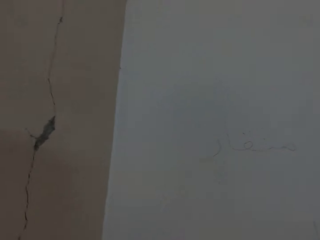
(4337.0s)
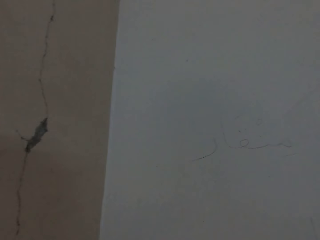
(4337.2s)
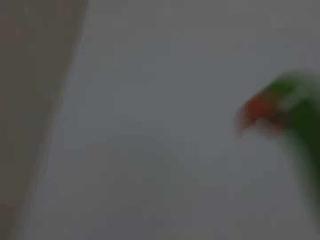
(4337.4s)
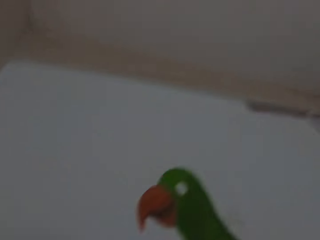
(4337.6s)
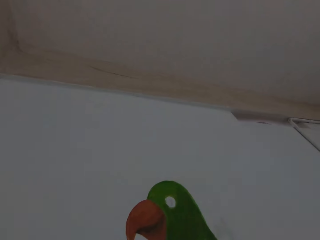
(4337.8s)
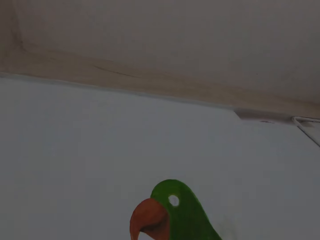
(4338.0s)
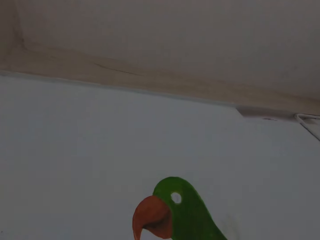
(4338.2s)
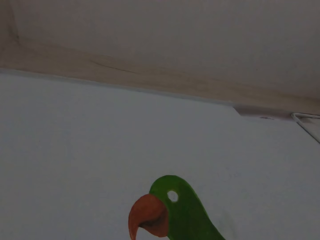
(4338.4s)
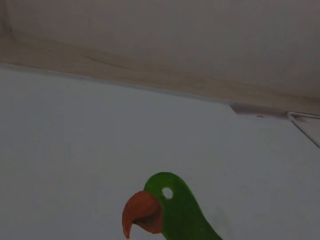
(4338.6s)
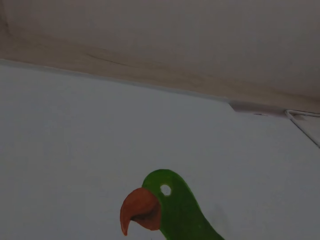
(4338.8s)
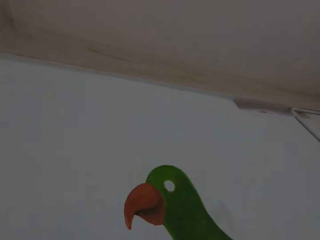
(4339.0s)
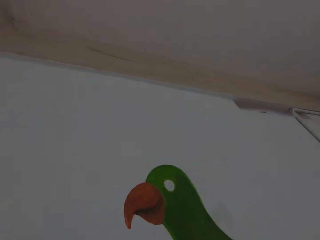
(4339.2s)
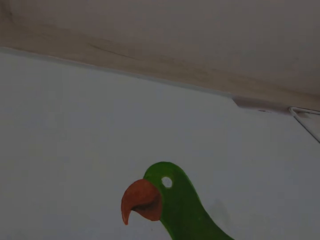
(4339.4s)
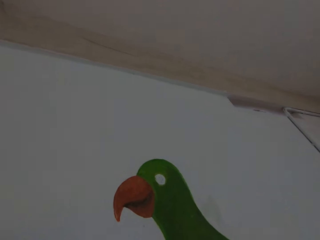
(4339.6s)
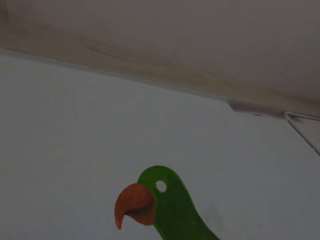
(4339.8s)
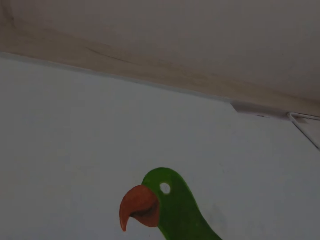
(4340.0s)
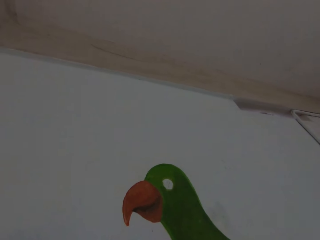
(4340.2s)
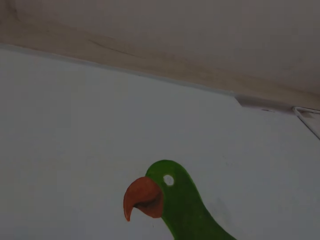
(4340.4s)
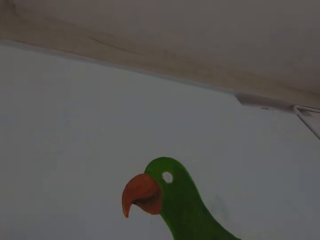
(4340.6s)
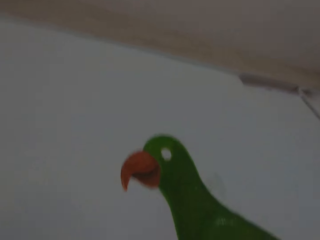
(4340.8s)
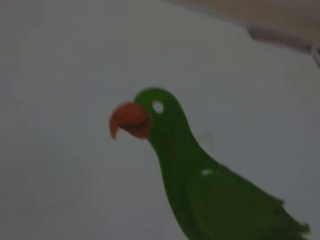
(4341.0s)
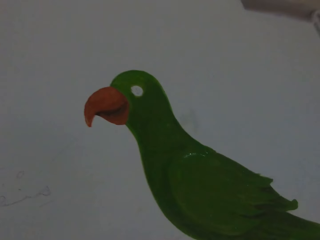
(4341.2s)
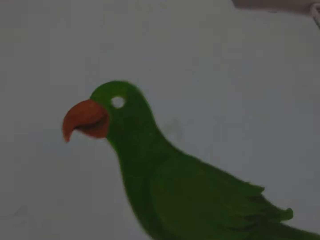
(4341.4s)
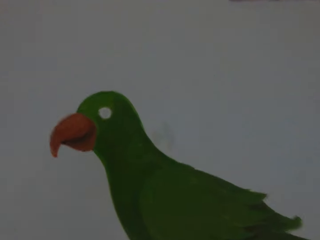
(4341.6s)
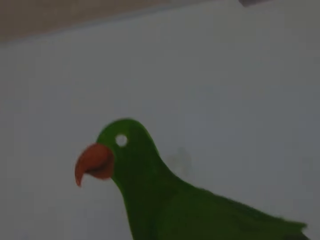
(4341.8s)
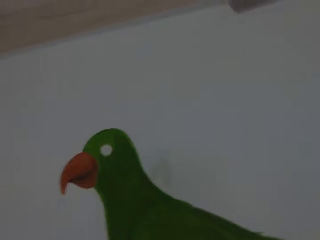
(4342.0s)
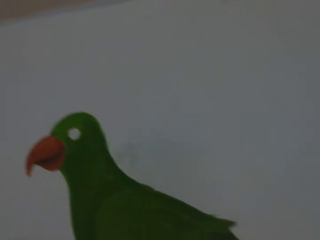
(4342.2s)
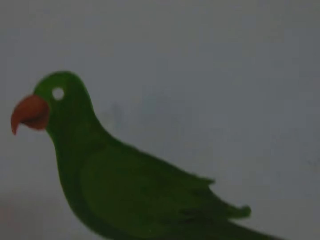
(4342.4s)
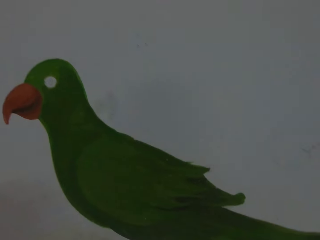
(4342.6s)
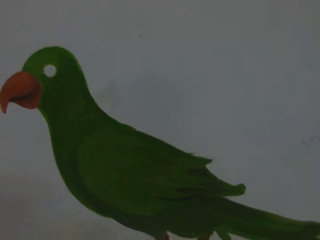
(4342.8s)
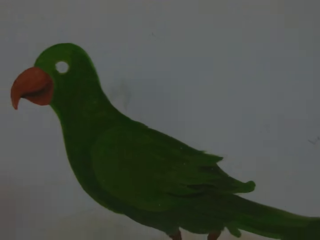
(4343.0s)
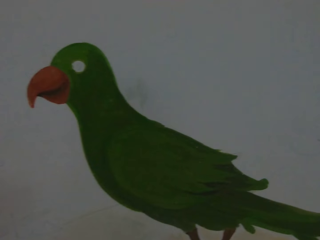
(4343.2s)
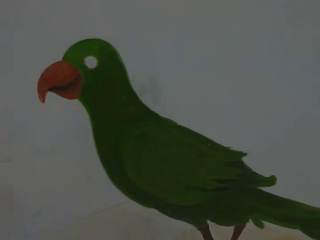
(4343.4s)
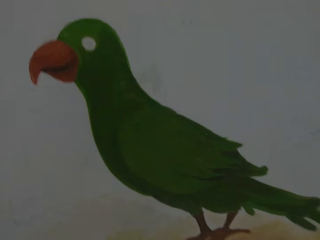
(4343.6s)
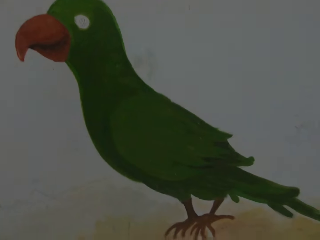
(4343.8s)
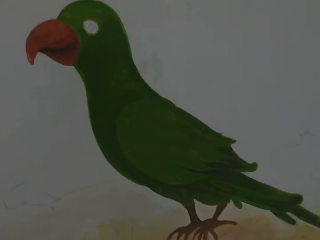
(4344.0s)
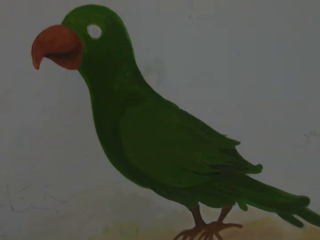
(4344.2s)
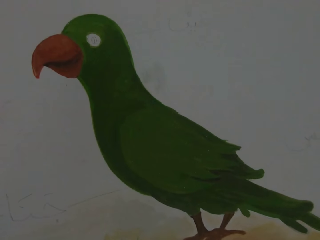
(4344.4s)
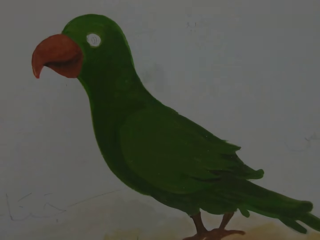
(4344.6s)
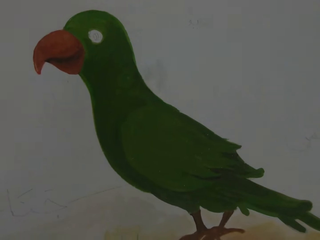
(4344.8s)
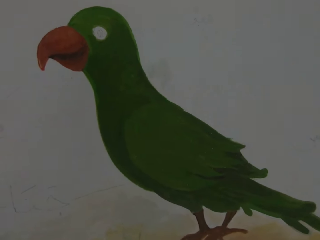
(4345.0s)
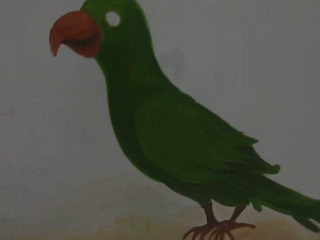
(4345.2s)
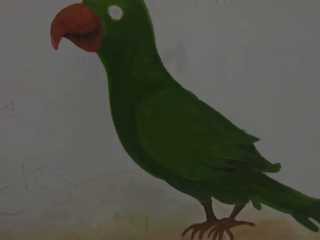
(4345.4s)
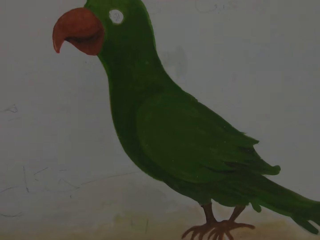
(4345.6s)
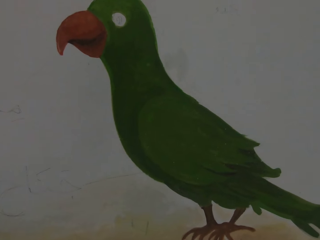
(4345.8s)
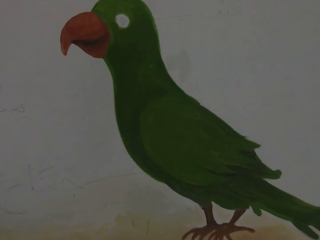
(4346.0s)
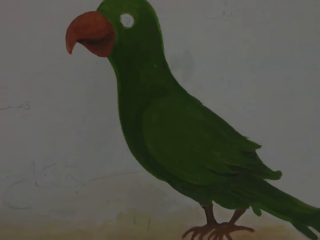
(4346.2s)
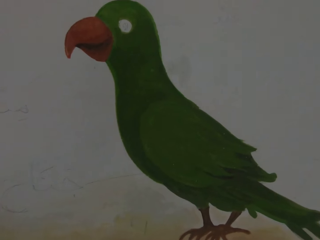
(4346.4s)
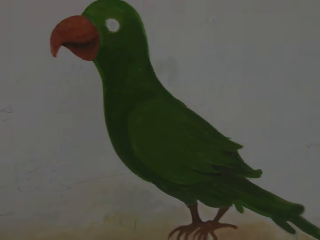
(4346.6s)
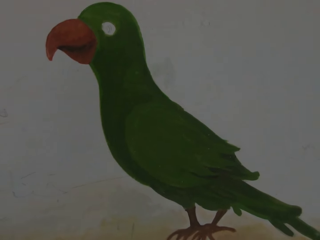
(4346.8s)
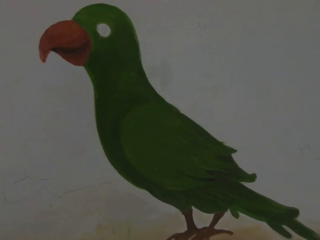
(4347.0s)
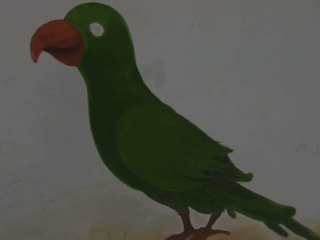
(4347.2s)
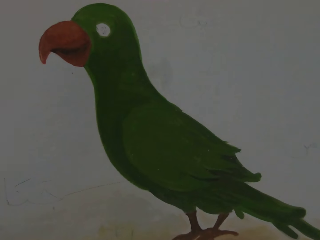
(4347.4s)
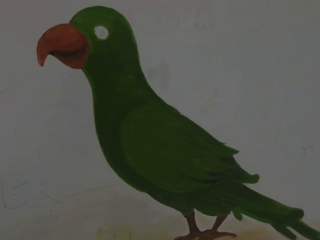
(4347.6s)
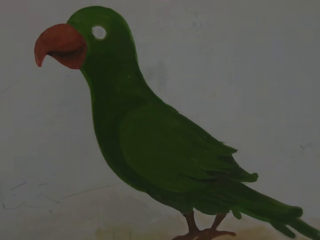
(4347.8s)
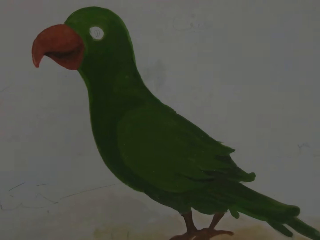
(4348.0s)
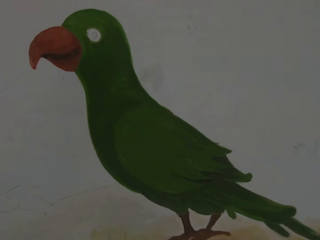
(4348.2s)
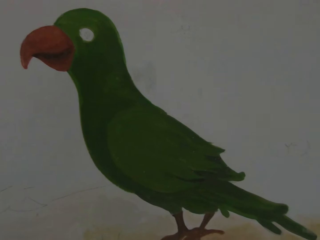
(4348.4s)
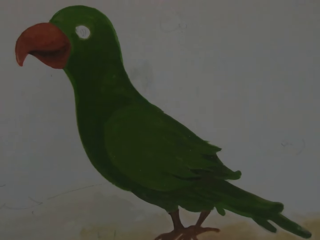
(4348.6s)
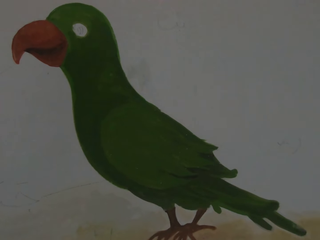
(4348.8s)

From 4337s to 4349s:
The camera wearer looks at a painting.

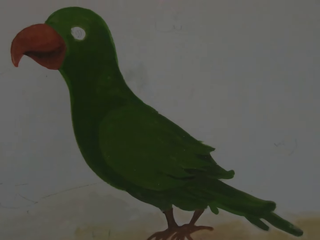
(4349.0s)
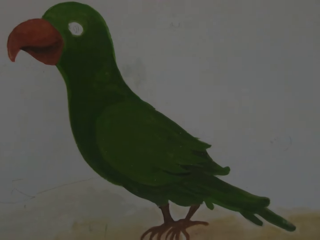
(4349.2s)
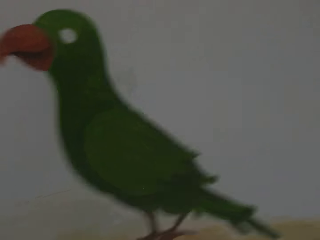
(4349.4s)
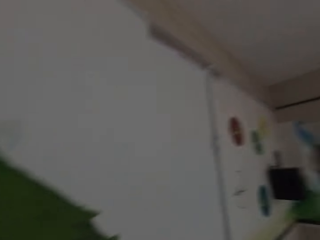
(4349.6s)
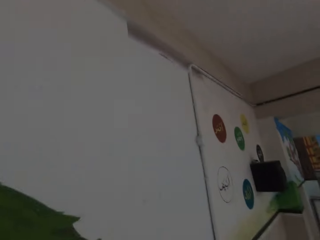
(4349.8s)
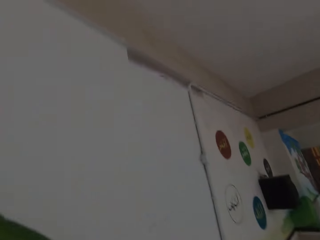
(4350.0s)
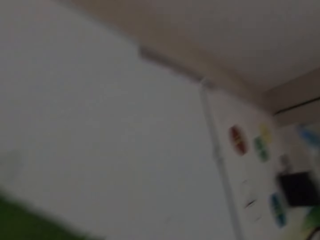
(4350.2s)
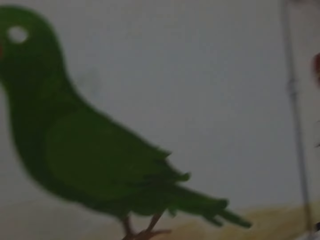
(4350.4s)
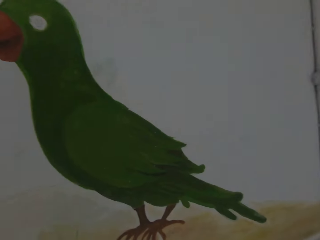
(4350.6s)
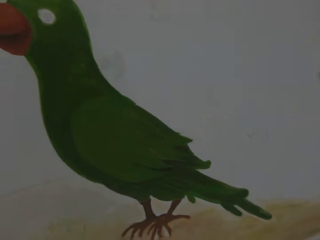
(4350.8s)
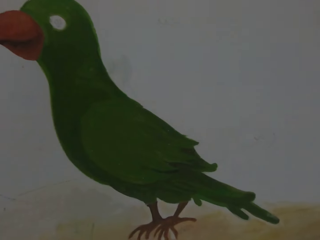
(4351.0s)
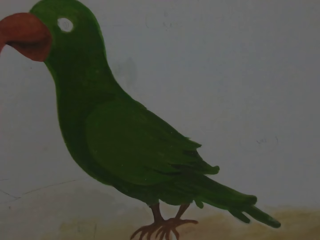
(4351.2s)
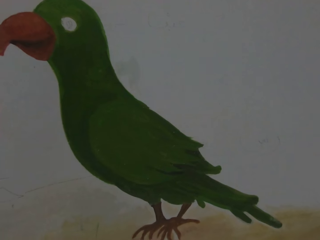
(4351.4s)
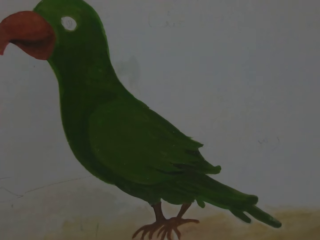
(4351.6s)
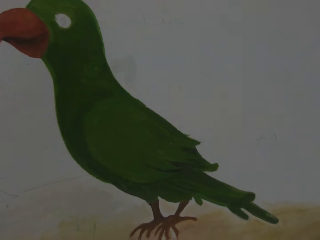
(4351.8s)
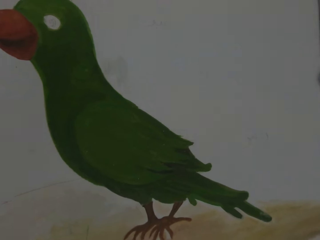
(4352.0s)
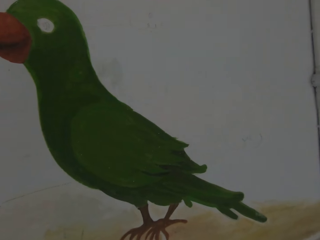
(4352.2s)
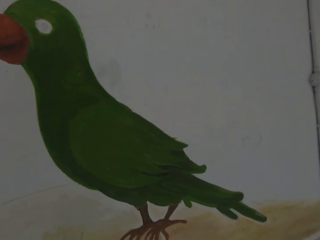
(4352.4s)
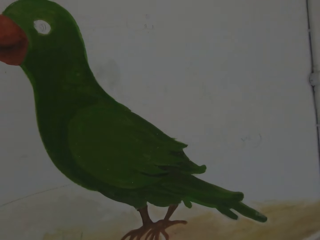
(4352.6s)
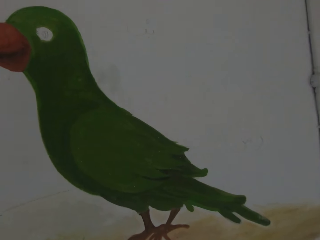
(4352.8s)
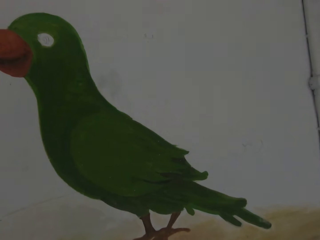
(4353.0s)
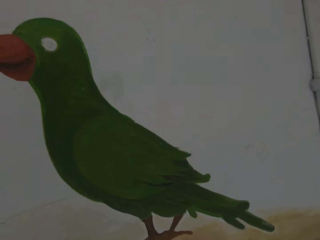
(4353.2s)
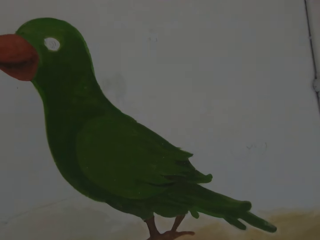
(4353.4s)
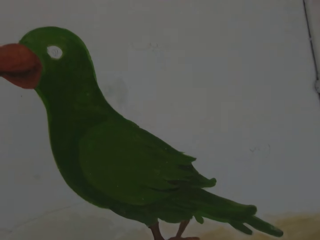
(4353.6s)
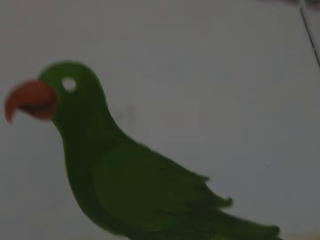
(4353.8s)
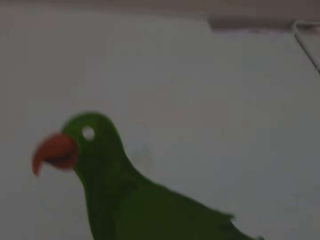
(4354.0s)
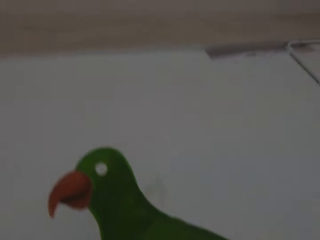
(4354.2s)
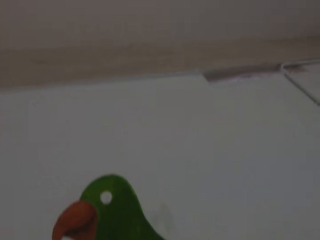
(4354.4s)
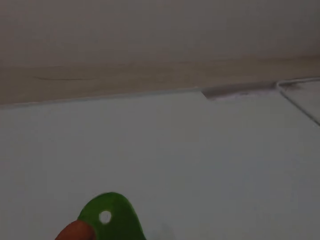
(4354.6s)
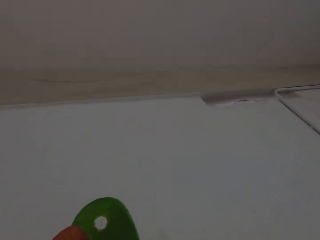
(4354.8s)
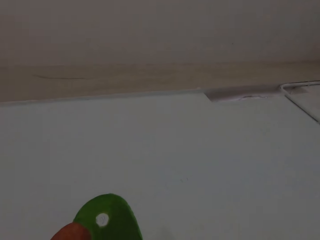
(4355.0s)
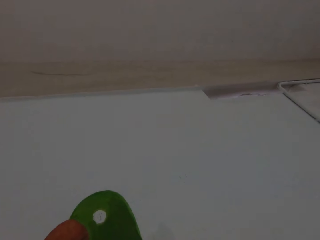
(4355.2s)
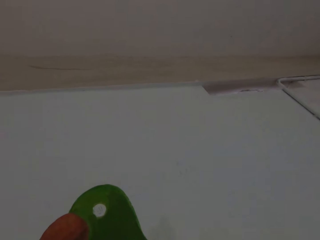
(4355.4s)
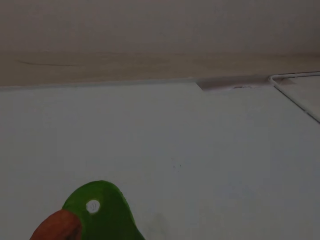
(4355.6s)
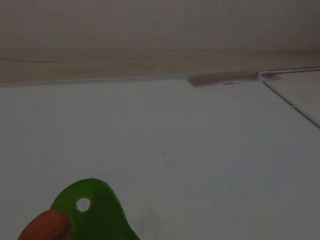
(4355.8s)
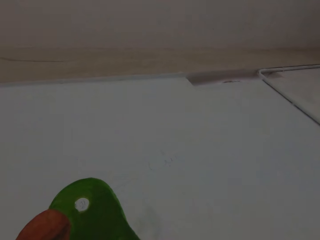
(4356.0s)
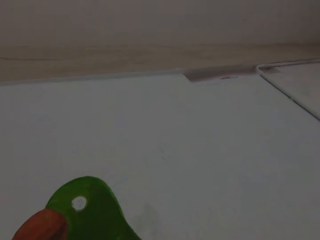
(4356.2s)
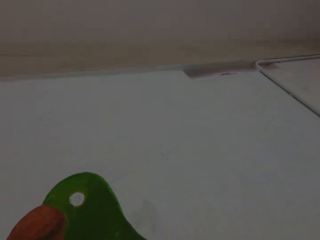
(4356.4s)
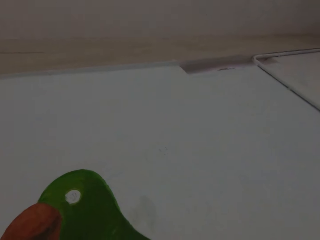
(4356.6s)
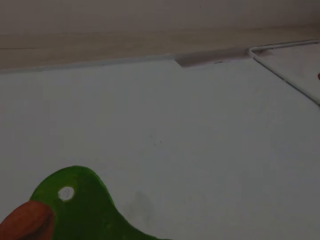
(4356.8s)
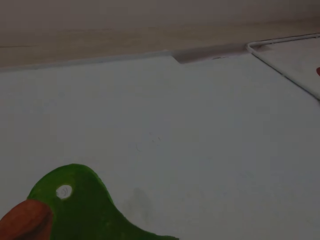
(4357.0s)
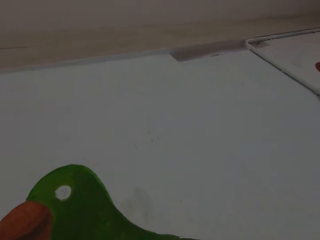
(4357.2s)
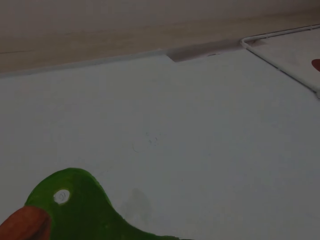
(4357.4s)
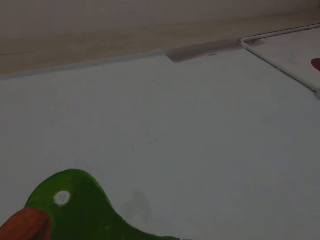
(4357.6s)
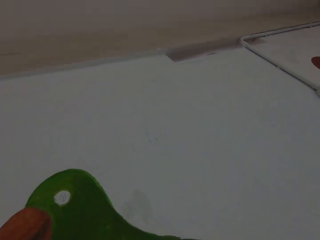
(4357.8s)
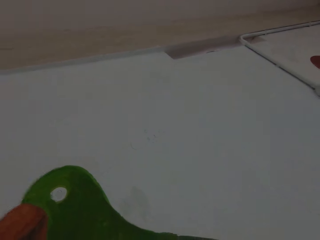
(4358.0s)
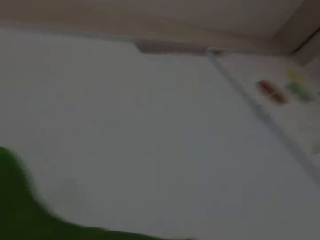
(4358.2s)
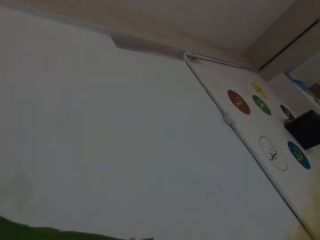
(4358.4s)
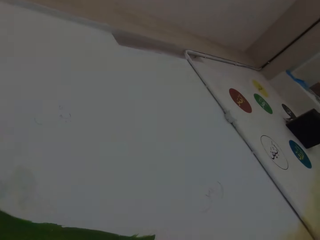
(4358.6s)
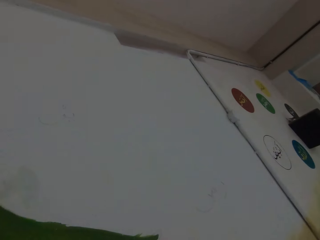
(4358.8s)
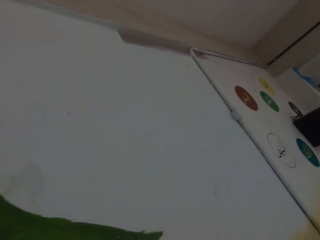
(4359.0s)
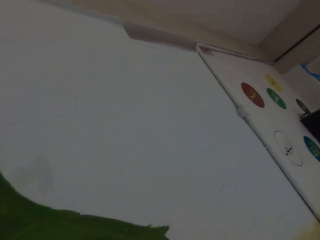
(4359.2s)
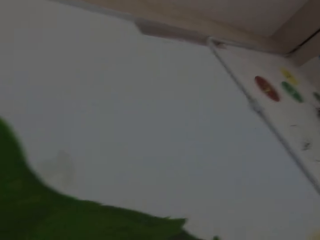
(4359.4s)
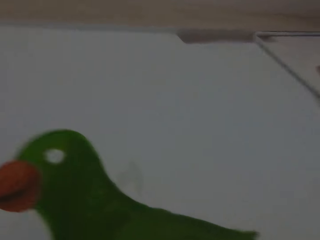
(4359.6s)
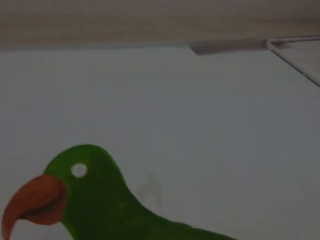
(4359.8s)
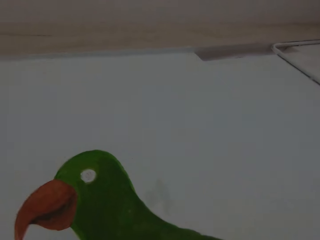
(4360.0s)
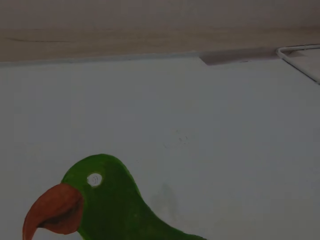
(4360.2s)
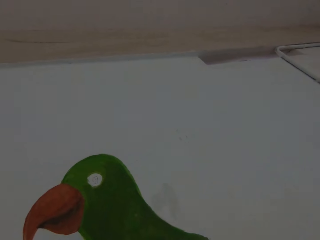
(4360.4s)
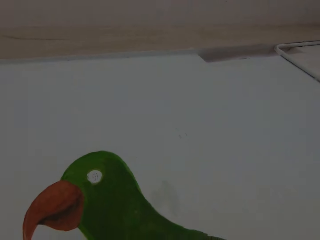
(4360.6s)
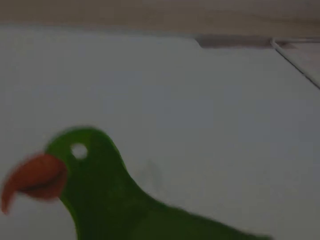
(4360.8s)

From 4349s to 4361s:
The camera wearer paints a drawing.
